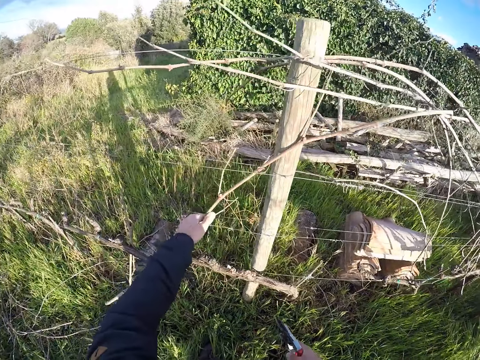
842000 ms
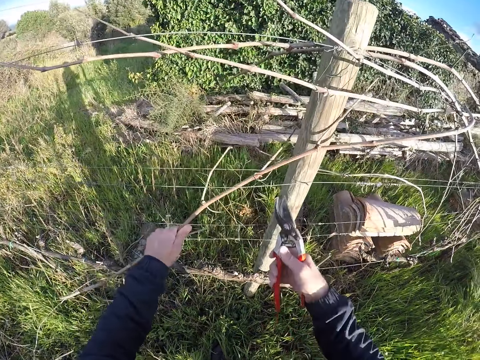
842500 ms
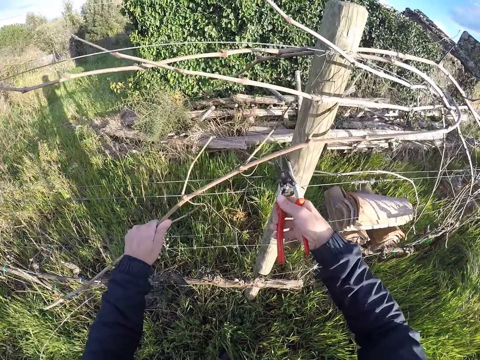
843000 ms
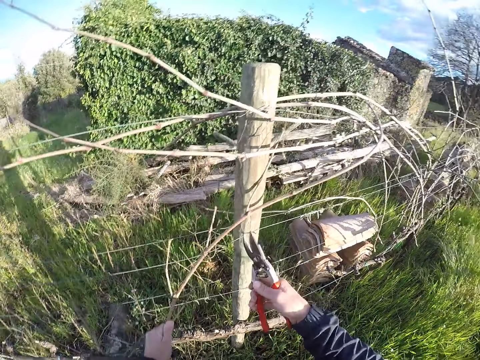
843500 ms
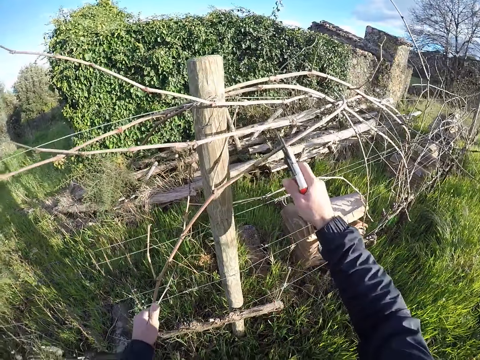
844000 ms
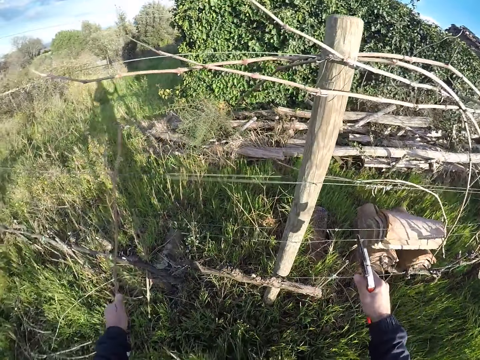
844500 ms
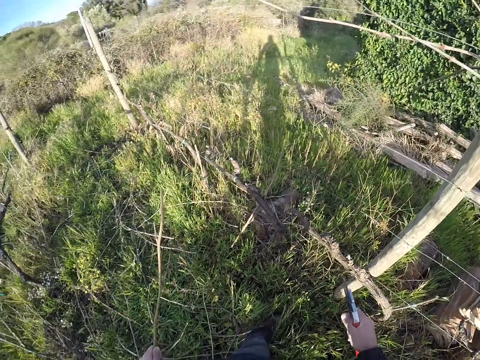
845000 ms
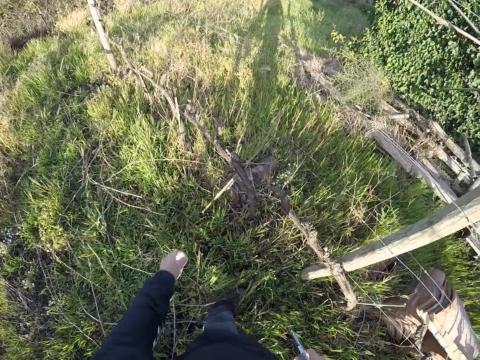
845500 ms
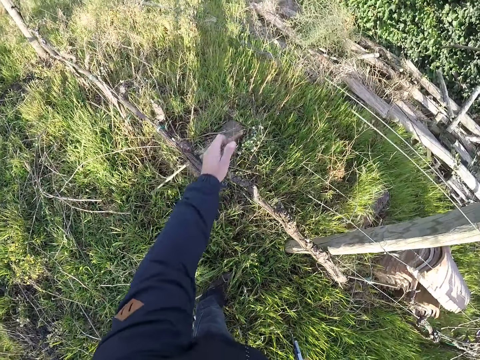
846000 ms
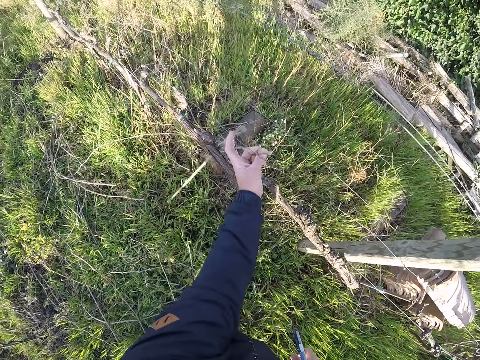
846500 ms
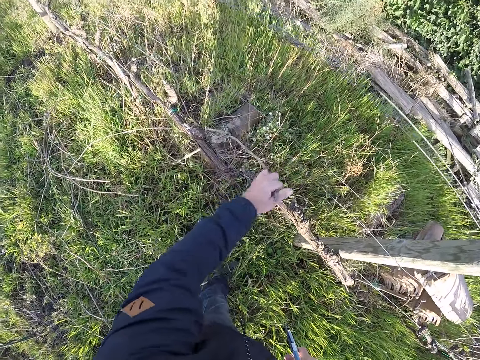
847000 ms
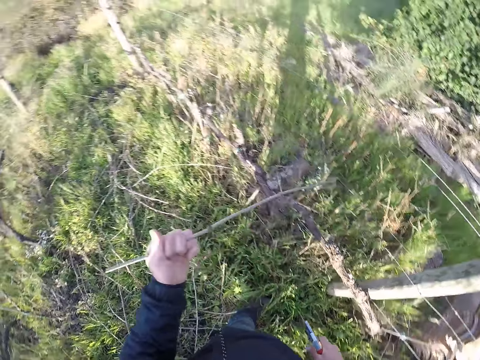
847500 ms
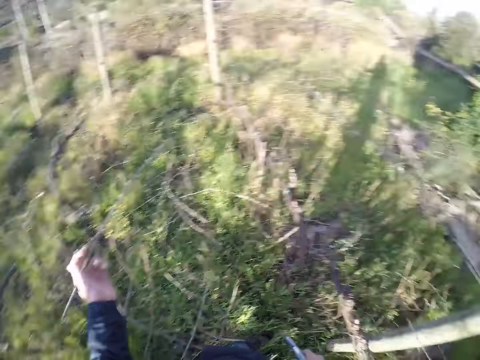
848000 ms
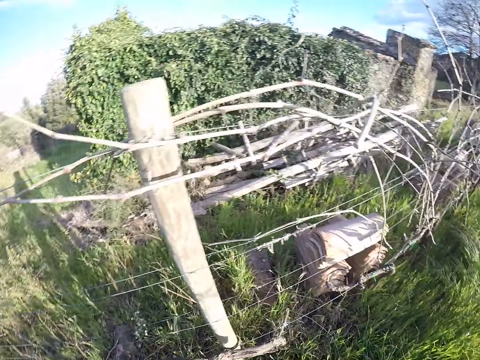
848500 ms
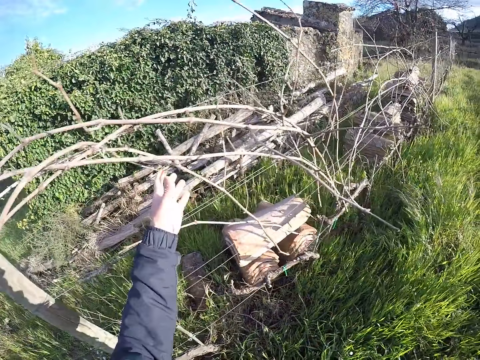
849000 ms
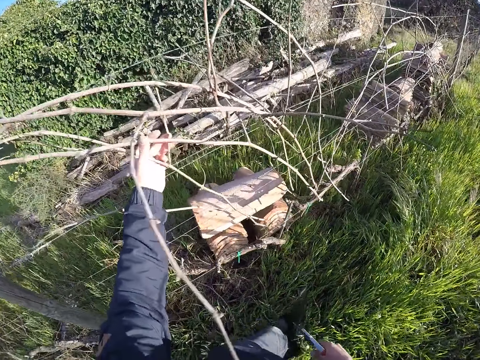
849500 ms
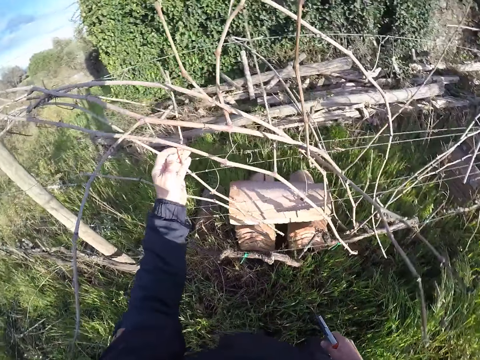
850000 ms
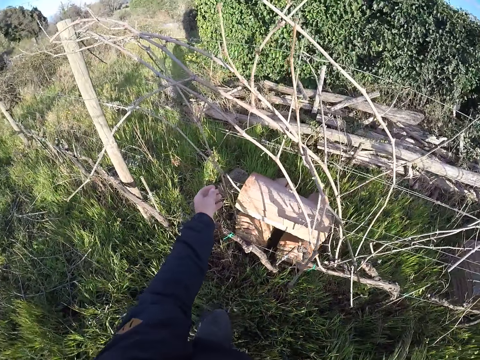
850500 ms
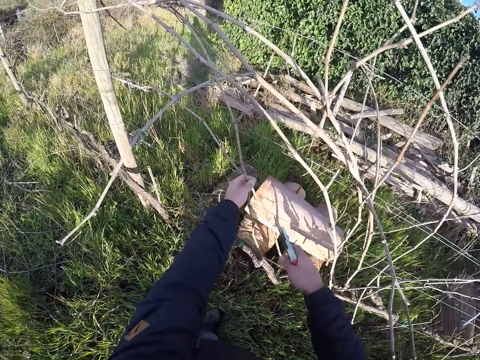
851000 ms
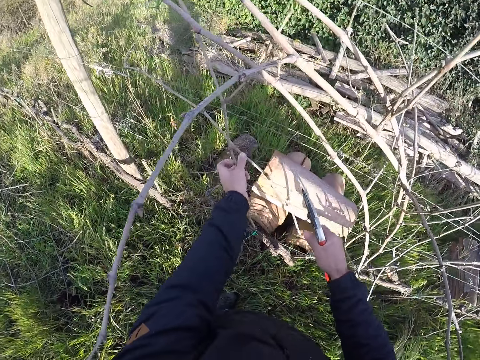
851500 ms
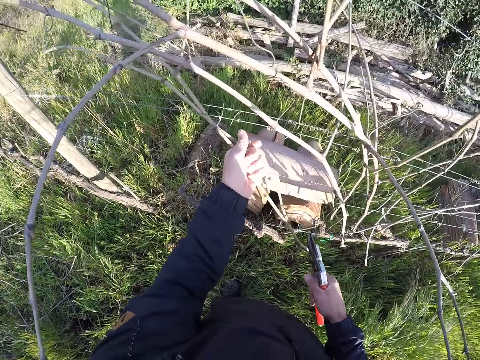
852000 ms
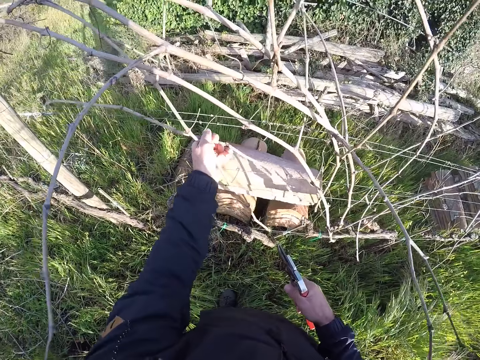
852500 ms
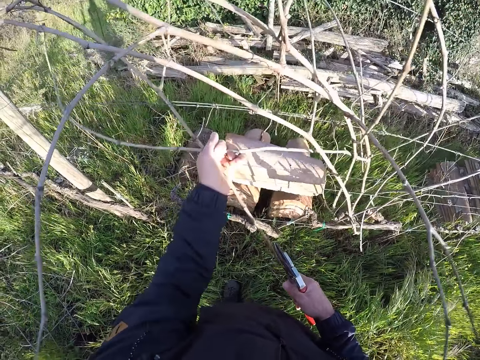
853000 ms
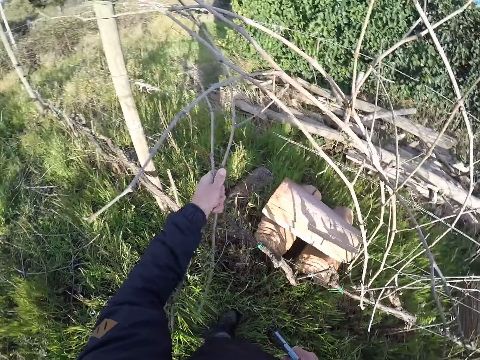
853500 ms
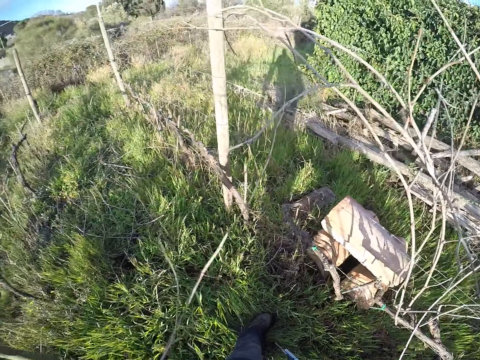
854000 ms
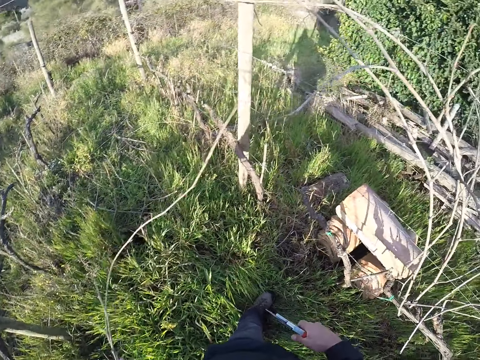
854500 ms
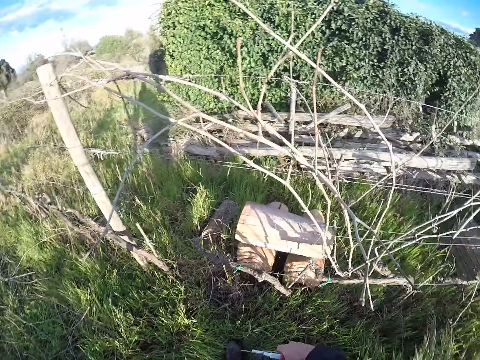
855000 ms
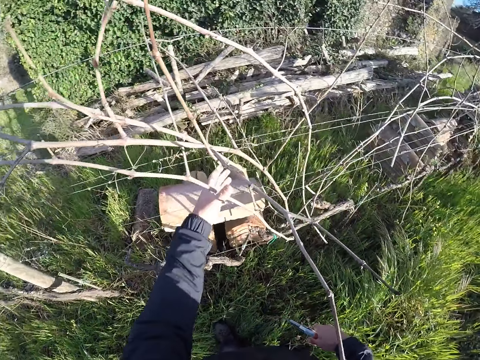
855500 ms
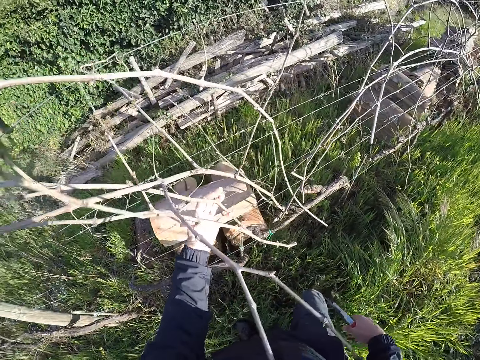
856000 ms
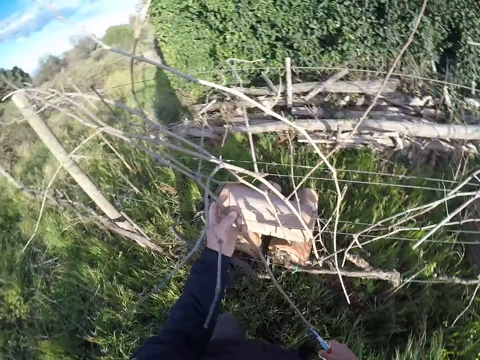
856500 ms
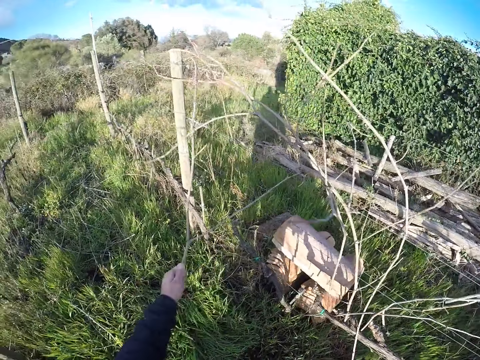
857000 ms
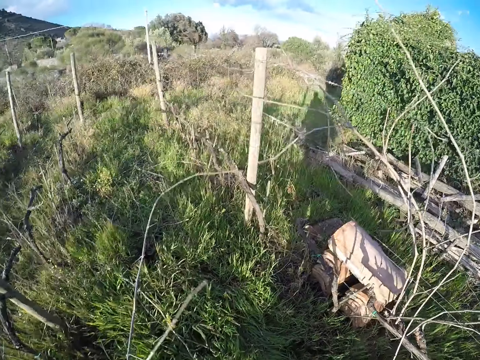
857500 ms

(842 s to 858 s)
The camera wearer cuts the stick branch with the secateurs in his right hand. He drops the stick branch on the ground with his right hand. He pulls a stick branch from the wire mesh with his left hand. He puts the dry branch on the ground. He picks a dry branch on the fence. He touches a stick branch from the wire mesh with his left hand. He cuts the dry branch with the shears. He pulls a stick branch from the wire mesh with his left hand. He drops the stick branch on the ground with his right hand. He pulls a stick branch from the wire mesh with his left hand.

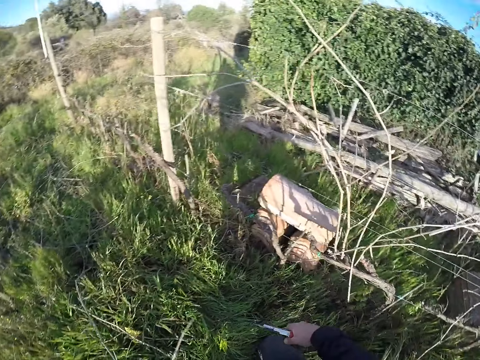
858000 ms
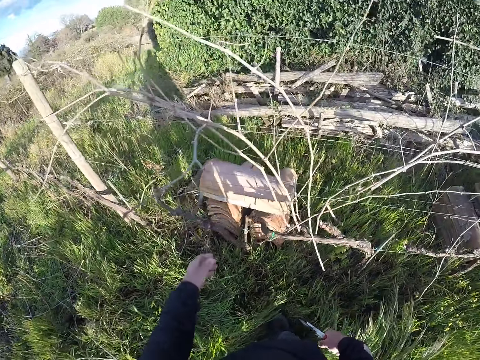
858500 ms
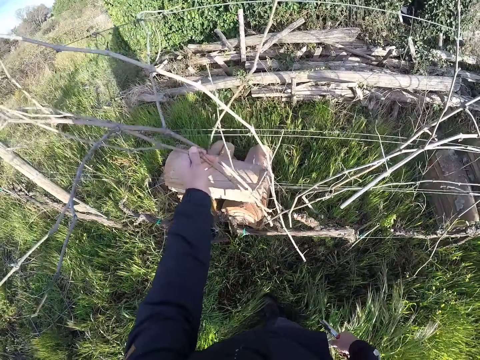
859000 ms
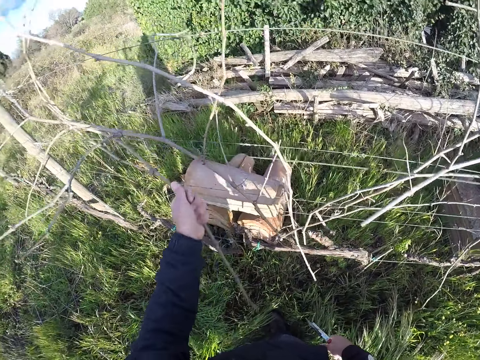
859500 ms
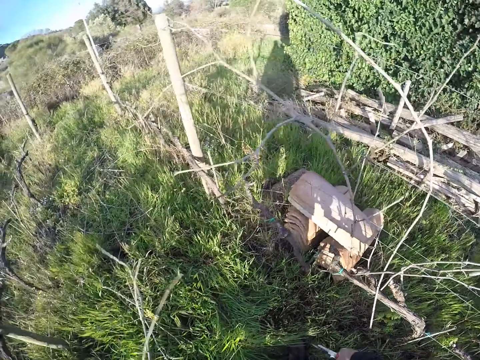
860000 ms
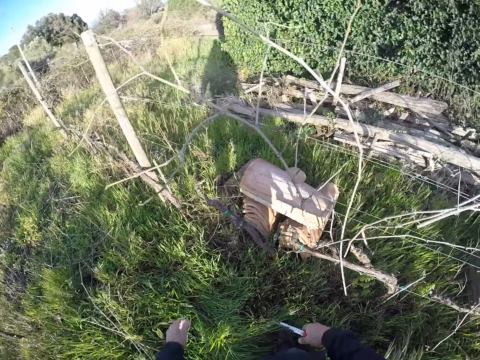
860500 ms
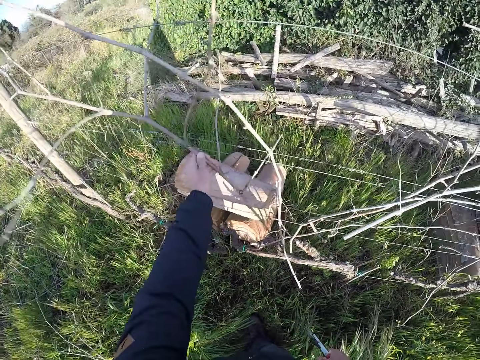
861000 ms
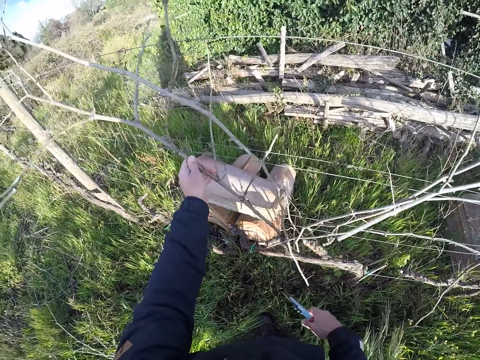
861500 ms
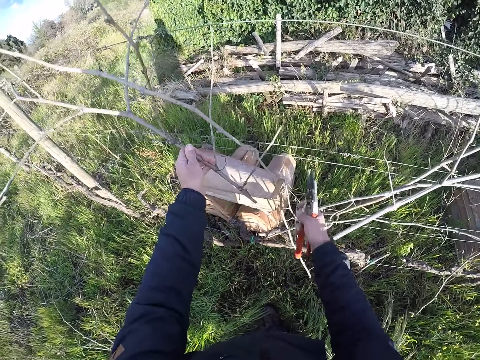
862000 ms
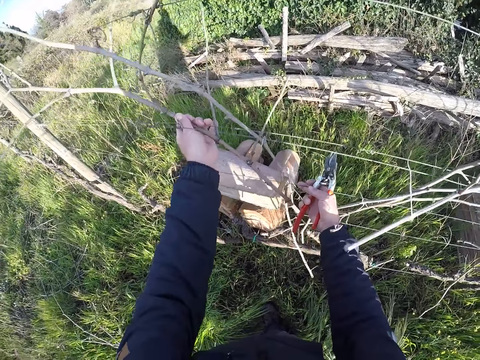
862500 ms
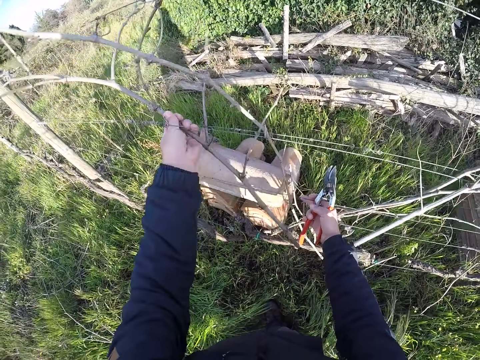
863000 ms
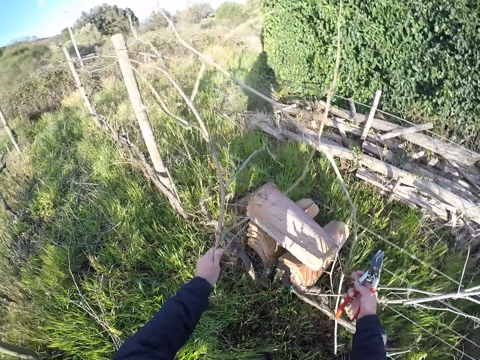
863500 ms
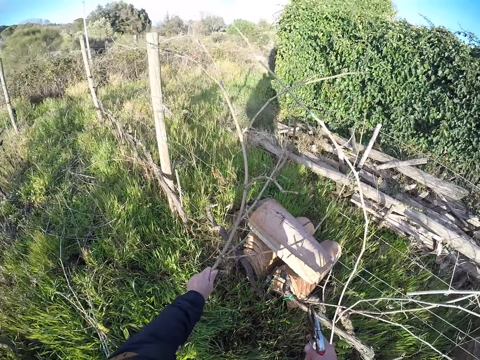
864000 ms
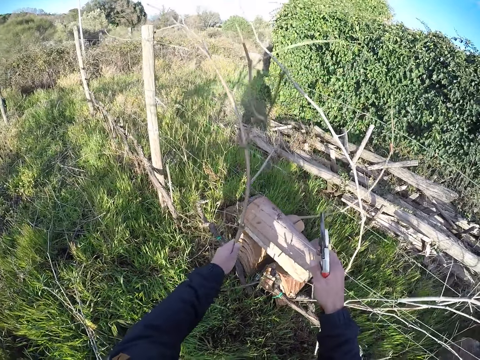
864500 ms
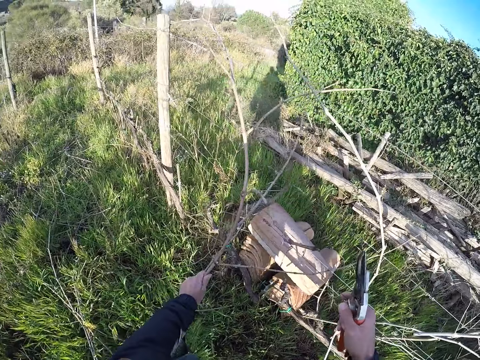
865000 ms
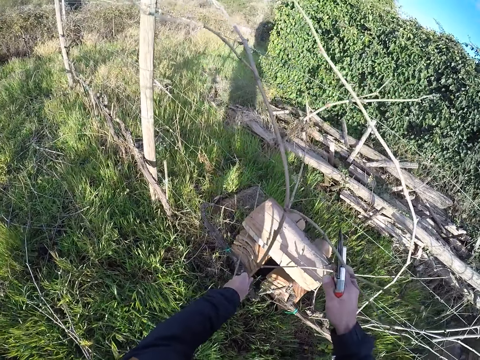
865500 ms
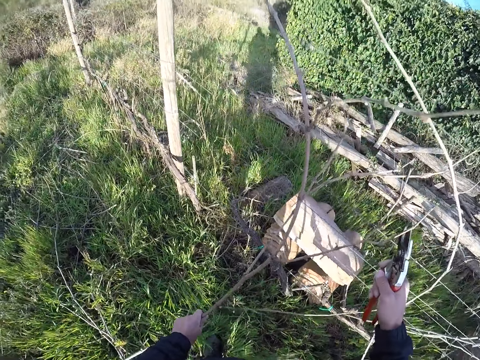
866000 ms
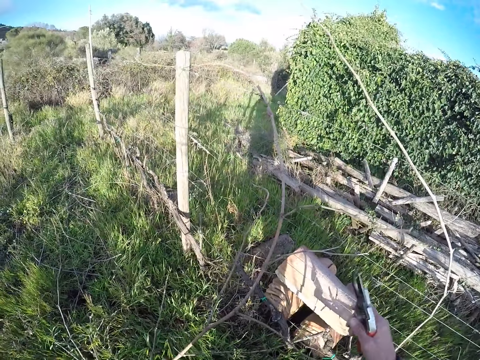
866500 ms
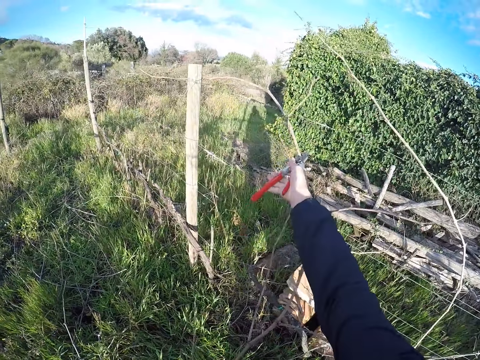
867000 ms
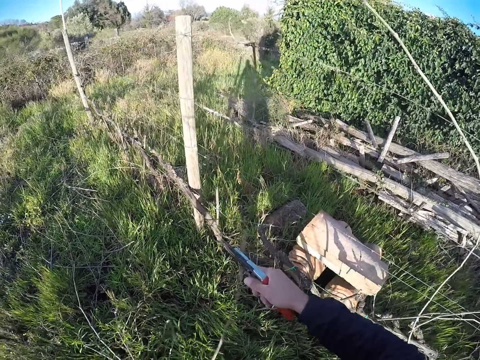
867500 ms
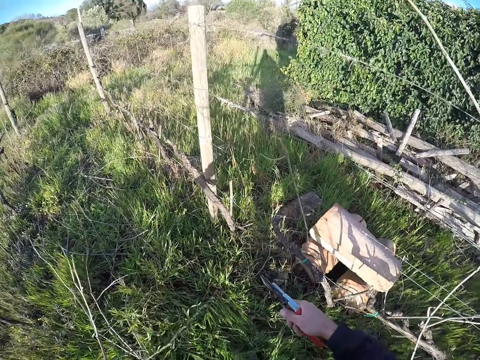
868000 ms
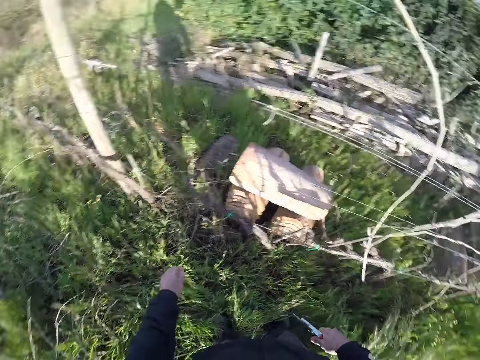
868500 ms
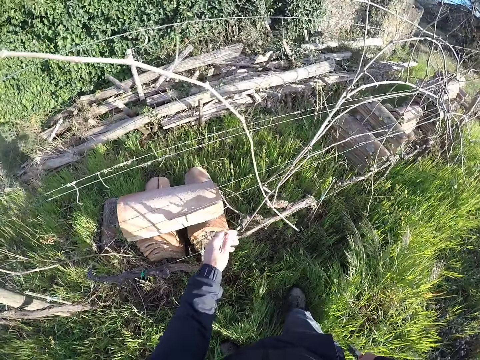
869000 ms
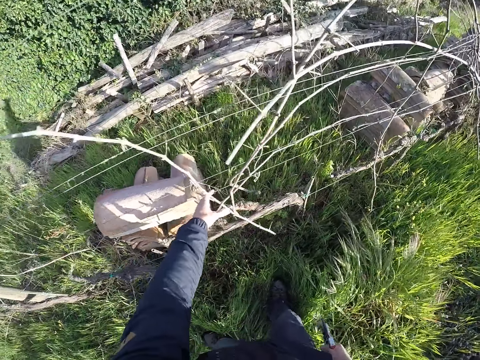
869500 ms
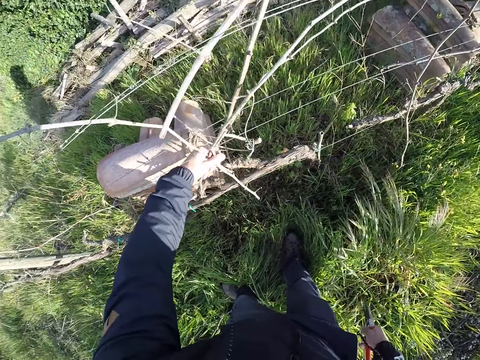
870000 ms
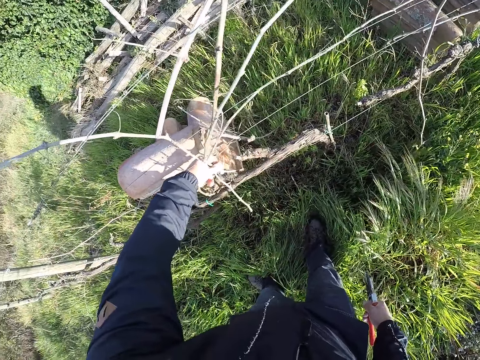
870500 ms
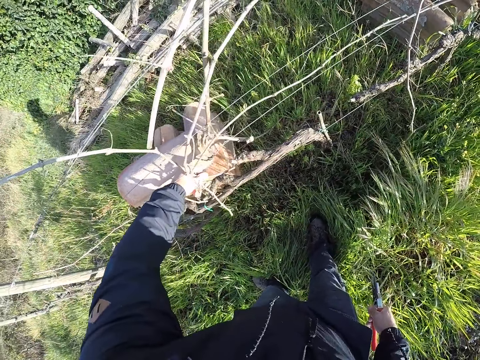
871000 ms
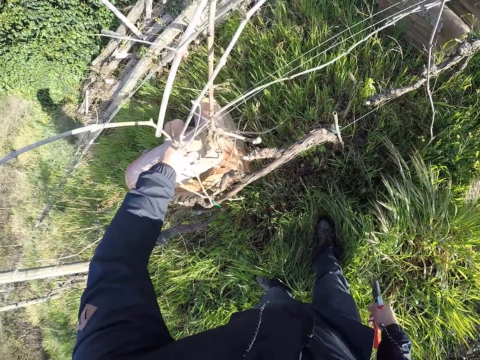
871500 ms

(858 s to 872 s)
The camera wearer puts a dry branch on the ground. He pulls a stick branch from the wire mesh with his left hand. He puts the dry branch on the ground. He pulls a stick branch from the wire mesh with his left hand. He adjusts the wire mesh with his right hand. He cuts the stick branch with the secateurs in his right hand. He puts the dry branch on the ground. He pulls a stick branch from the wire mesh with his left hand.
